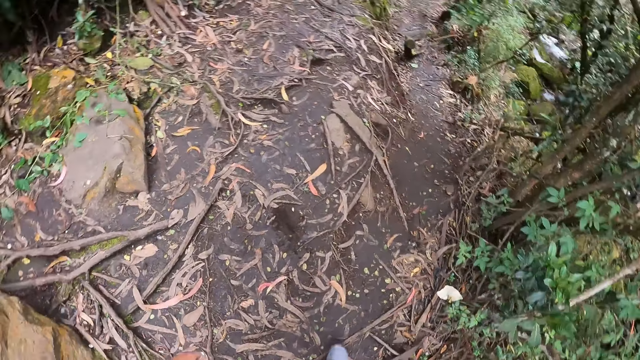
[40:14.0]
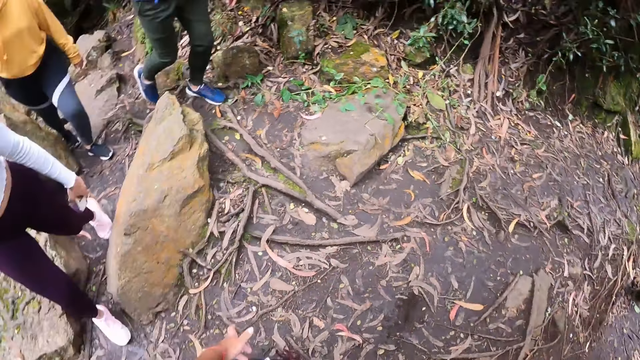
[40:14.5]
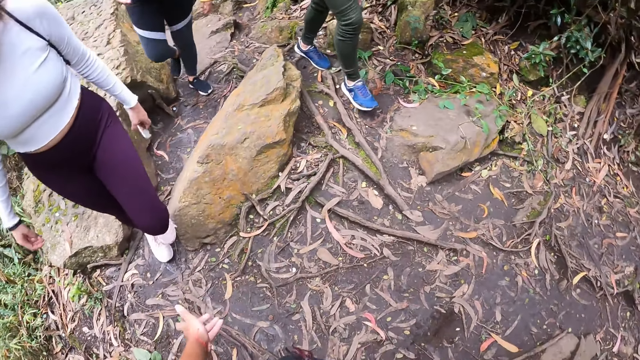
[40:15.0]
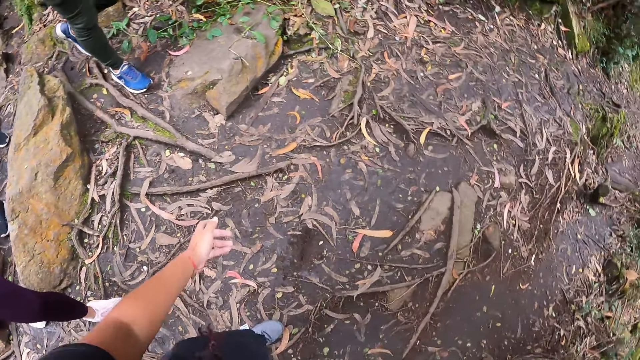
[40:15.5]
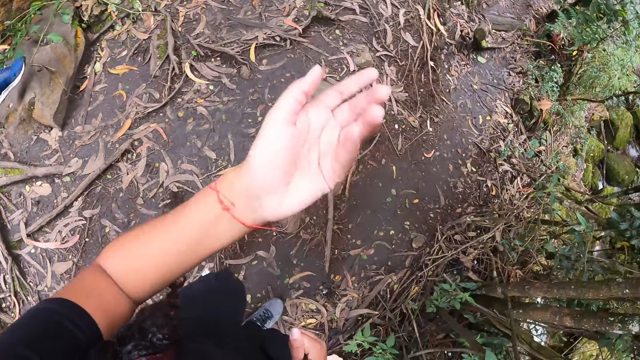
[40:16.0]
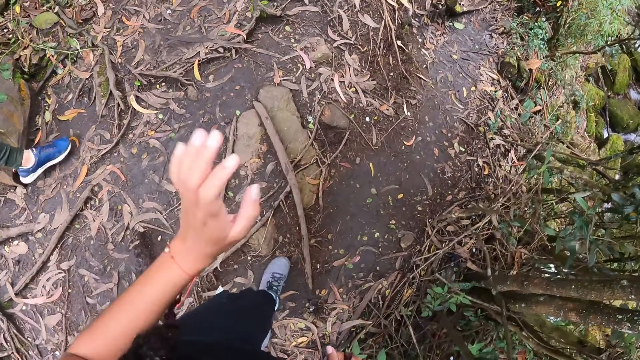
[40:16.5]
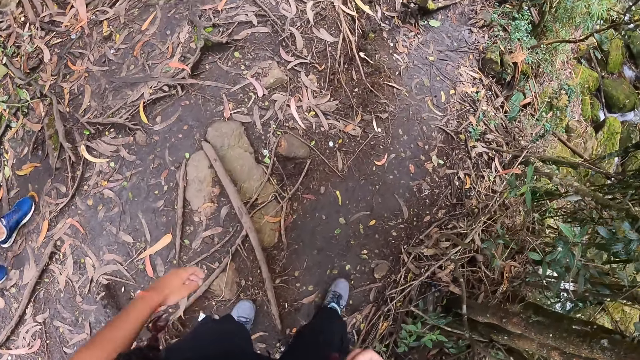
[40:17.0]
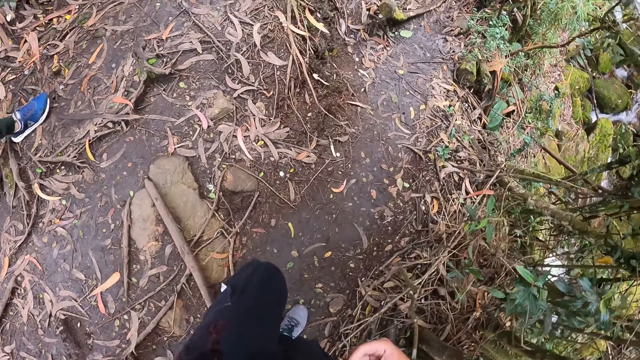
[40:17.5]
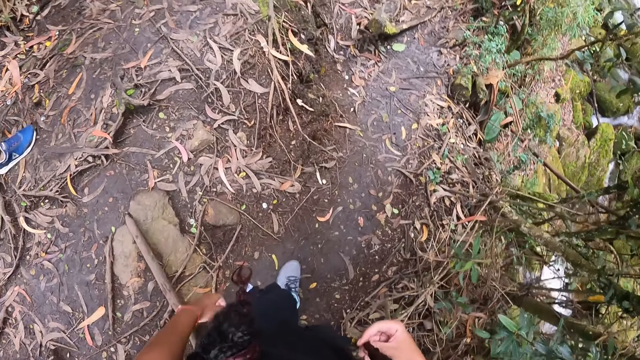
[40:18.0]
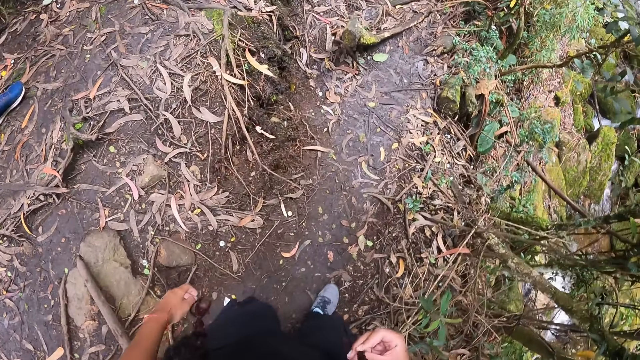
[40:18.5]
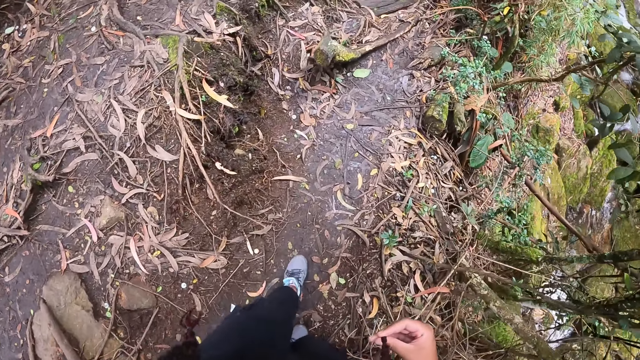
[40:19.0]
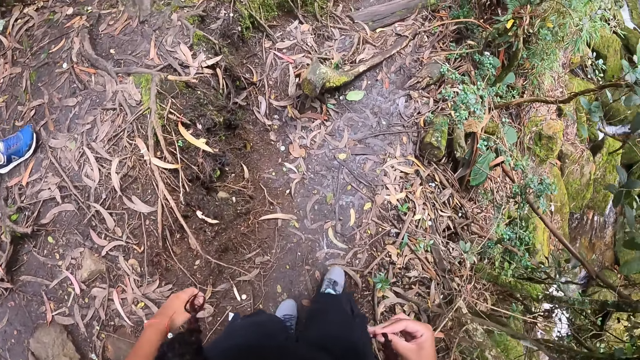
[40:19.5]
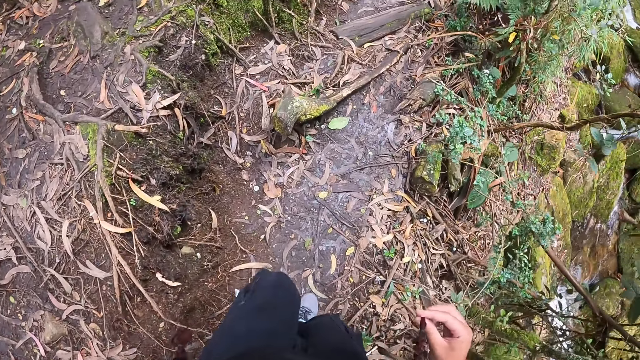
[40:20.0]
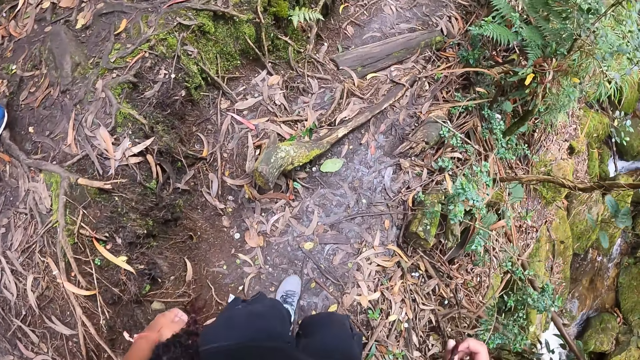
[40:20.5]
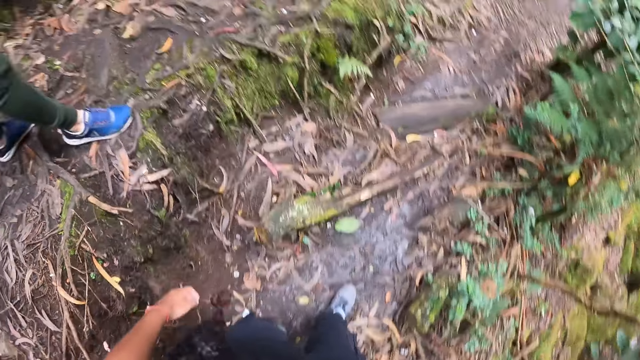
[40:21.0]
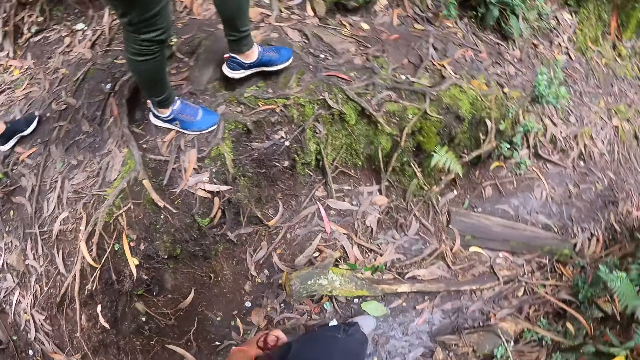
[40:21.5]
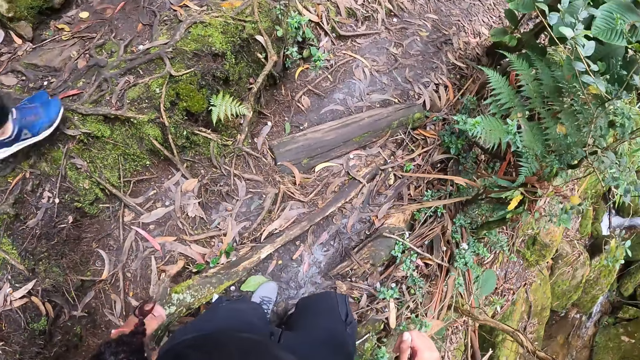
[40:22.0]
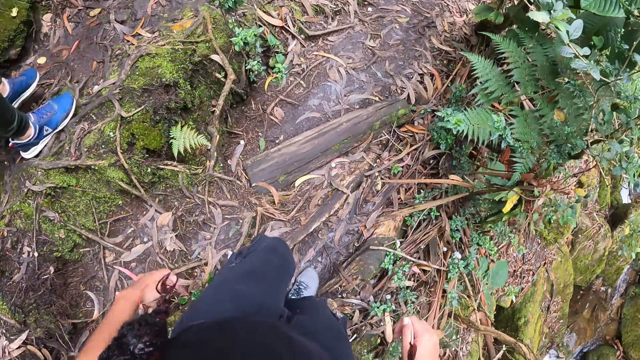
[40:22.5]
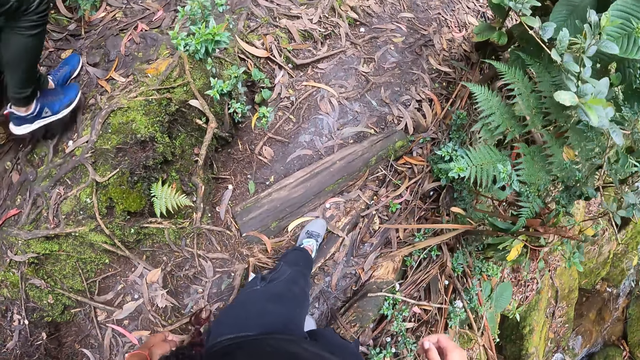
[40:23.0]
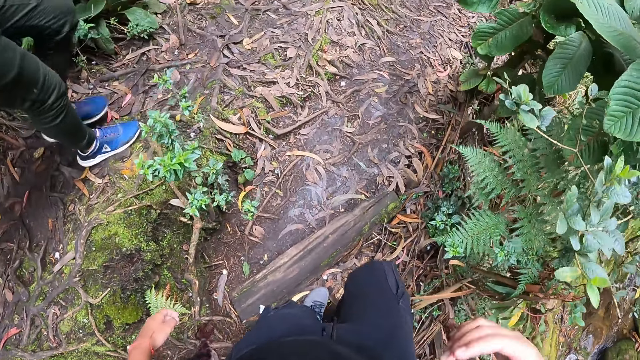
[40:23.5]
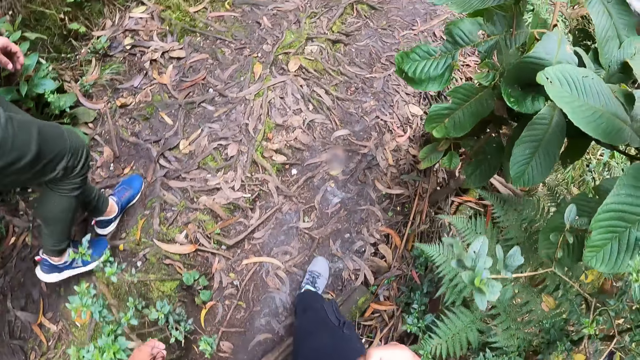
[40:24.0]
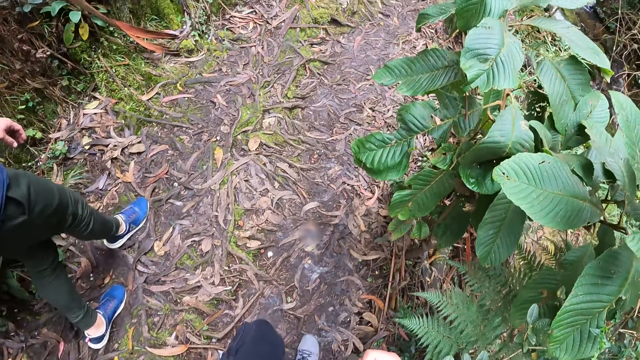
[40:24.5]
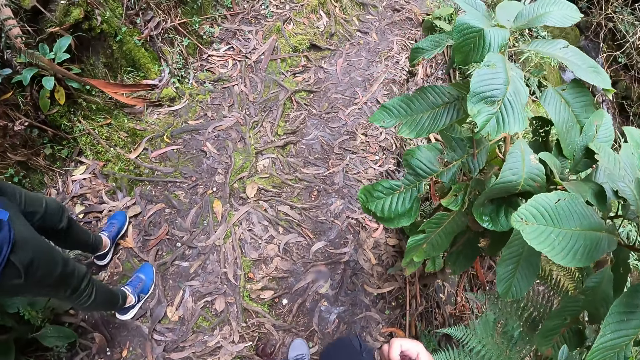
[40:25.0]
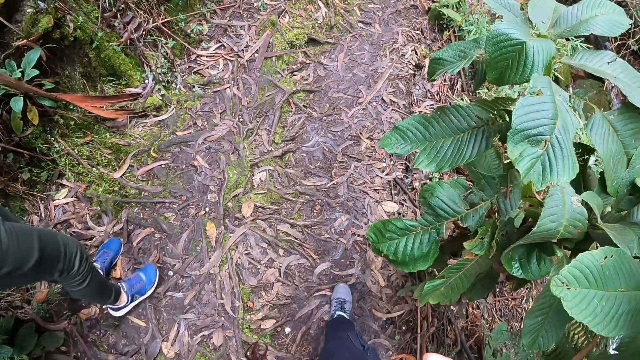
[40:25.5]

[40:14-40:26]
The camera wearer holds her hair with her right hand. She talks with hand signs.

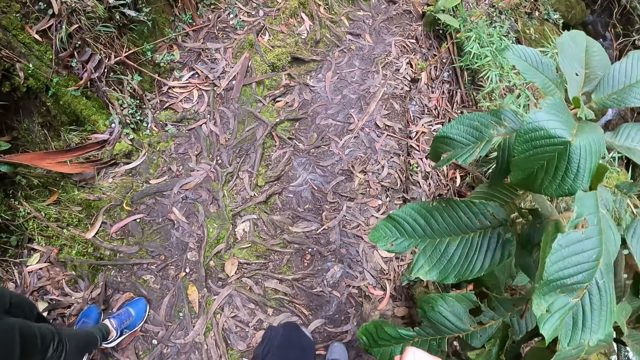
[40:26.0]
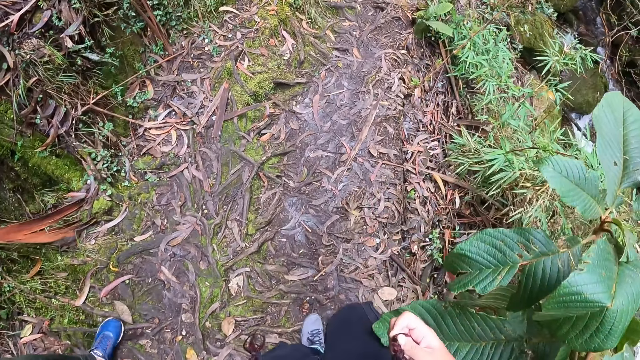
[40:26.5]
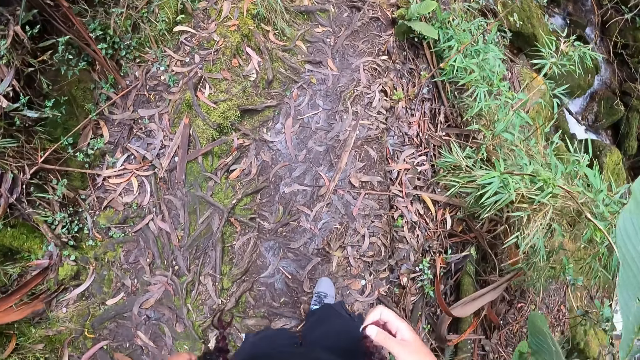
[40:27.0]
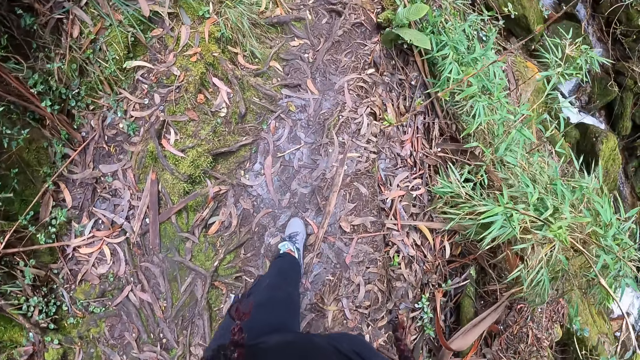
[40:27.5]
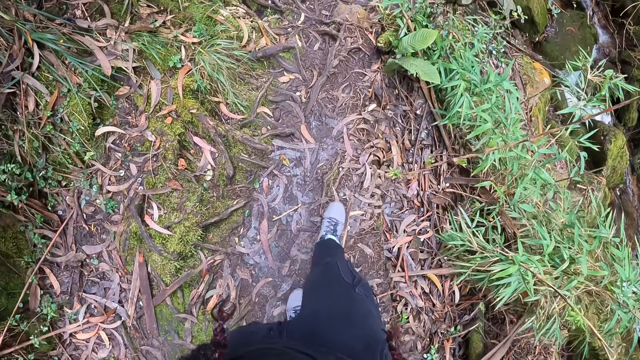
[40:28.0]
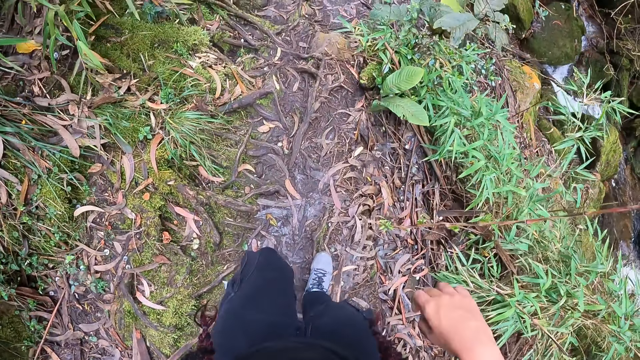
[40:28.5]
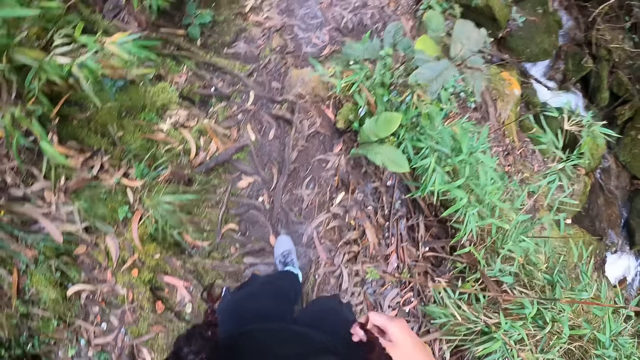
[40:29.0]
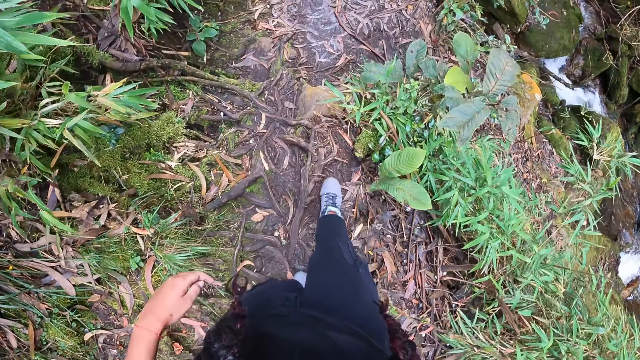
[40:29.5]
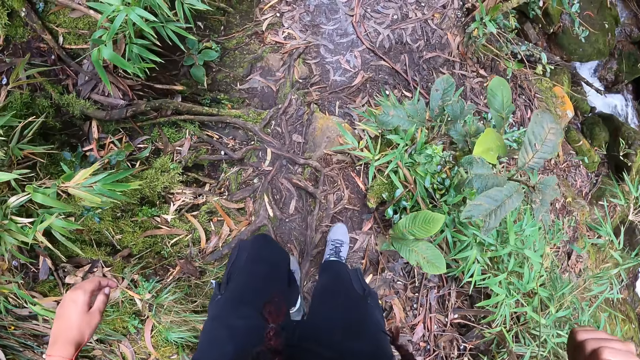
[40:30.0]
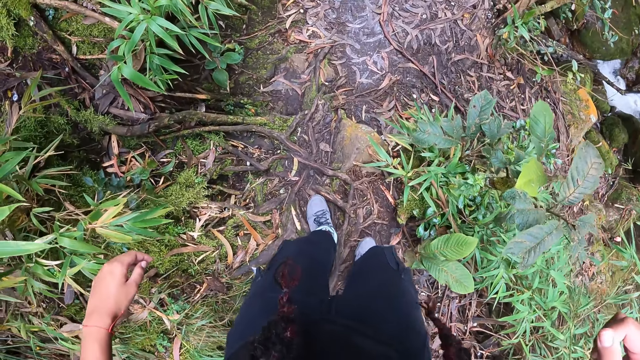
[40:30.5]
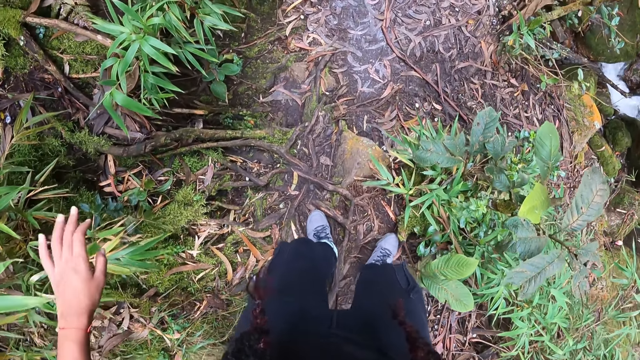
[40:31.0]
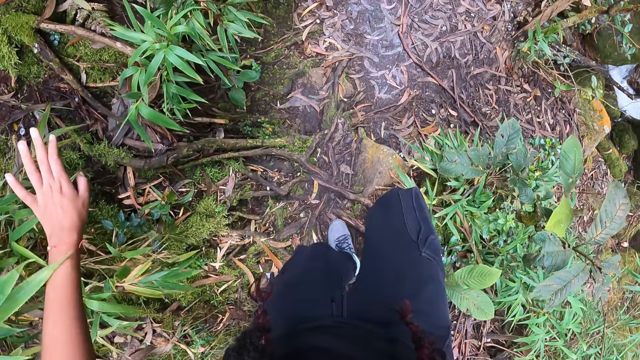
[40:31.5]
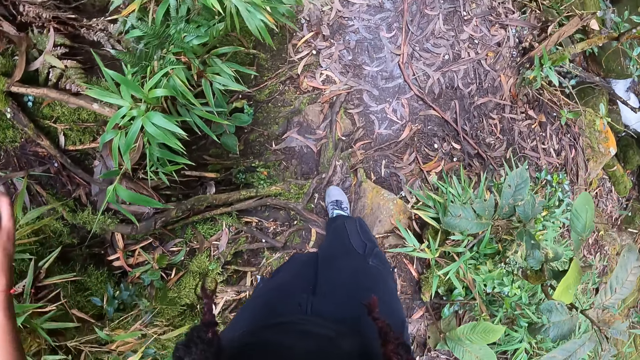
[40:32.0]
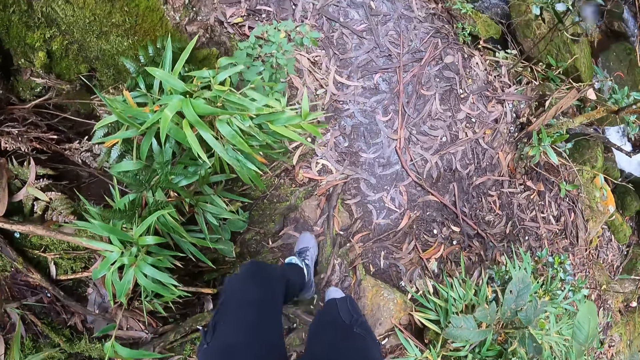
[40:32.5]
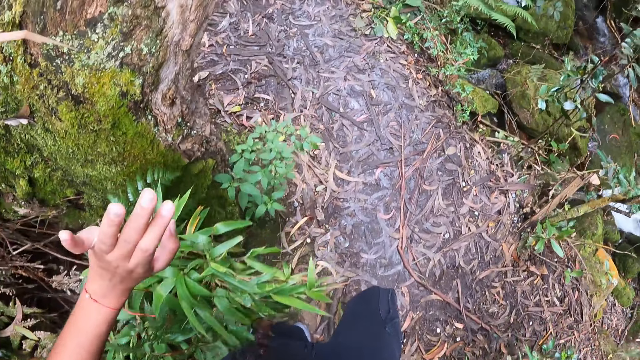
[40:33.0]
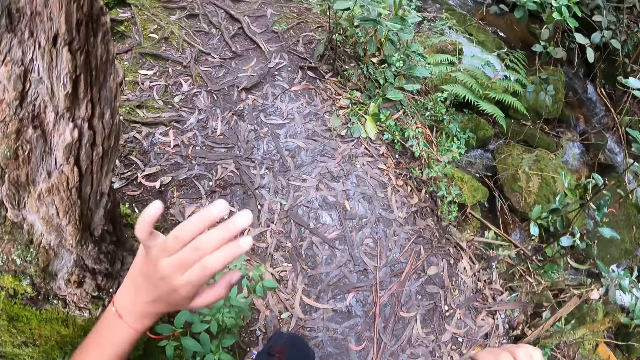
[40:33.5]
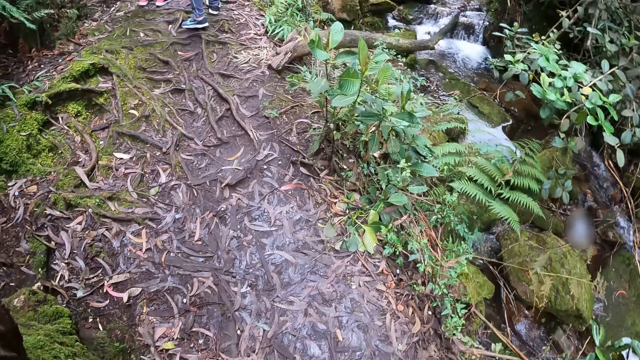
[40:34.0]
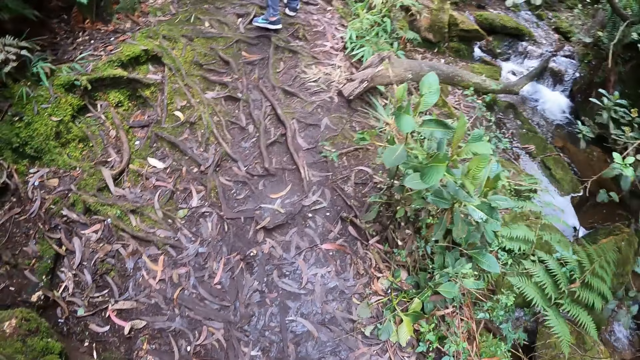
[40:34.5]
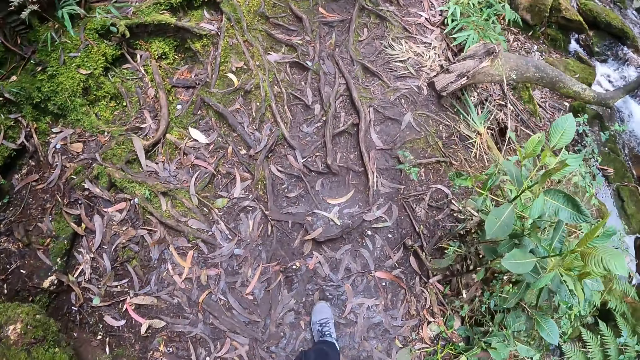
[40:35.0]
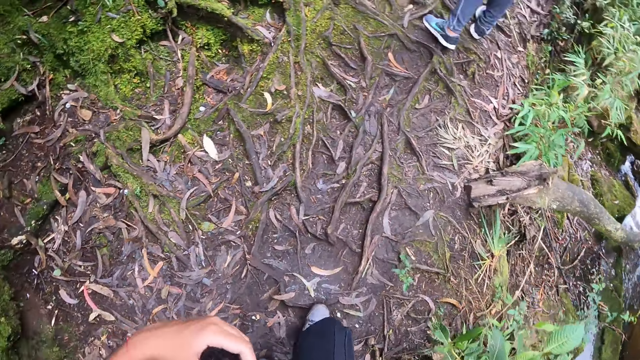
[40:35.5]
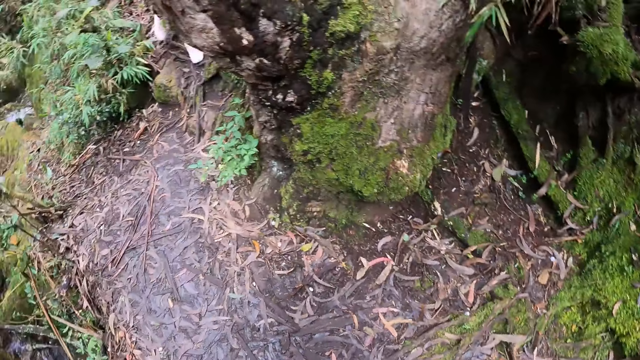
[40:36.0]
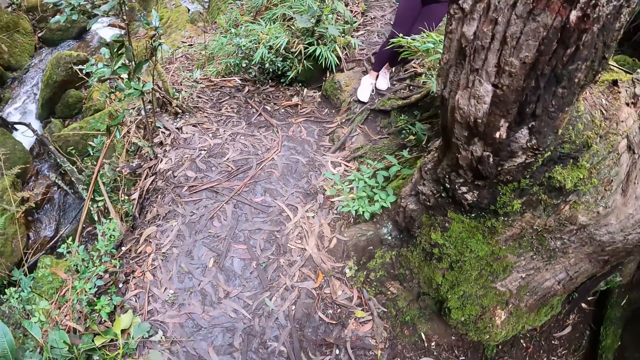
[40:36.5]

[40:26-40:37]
The camera wearer walks on the path. They turn at the back.
